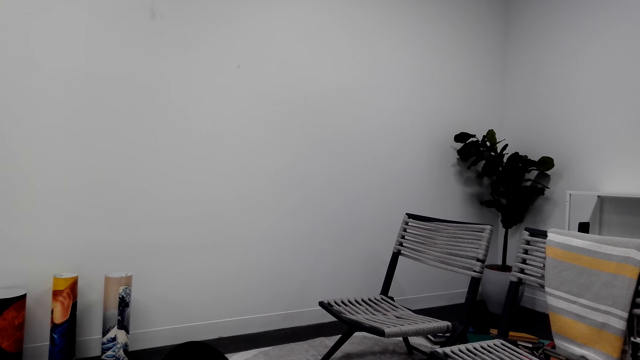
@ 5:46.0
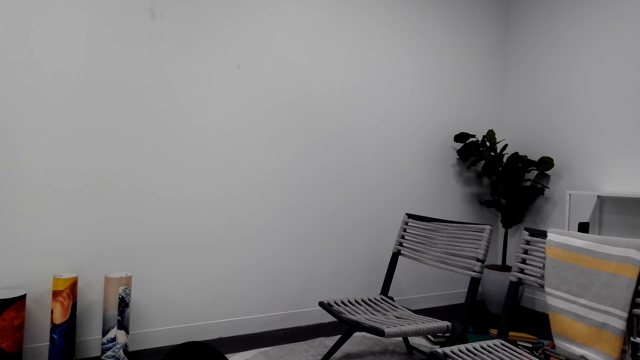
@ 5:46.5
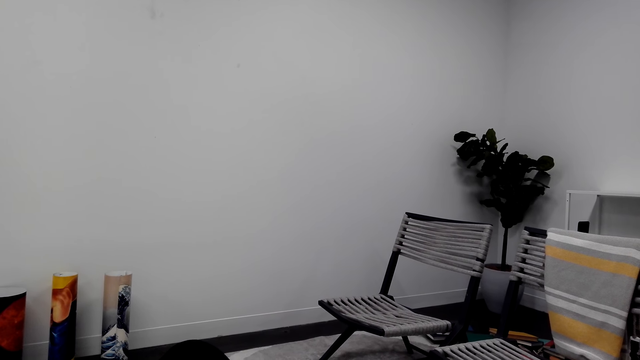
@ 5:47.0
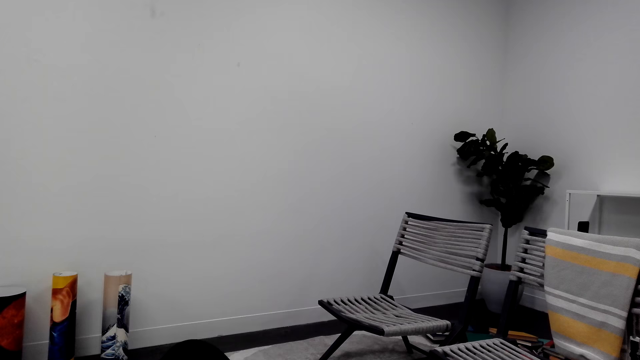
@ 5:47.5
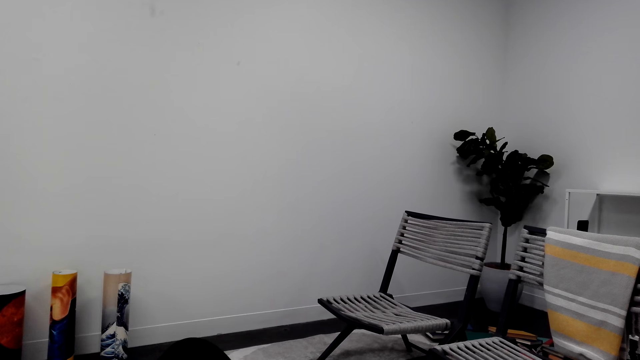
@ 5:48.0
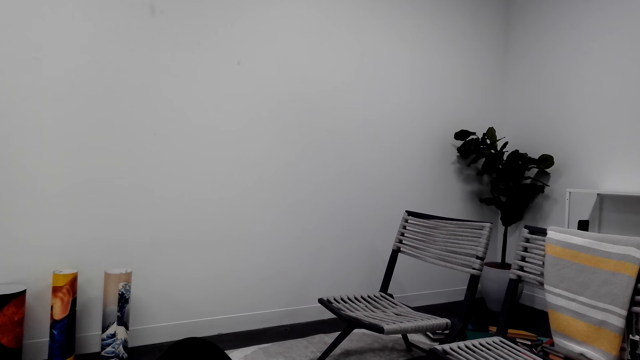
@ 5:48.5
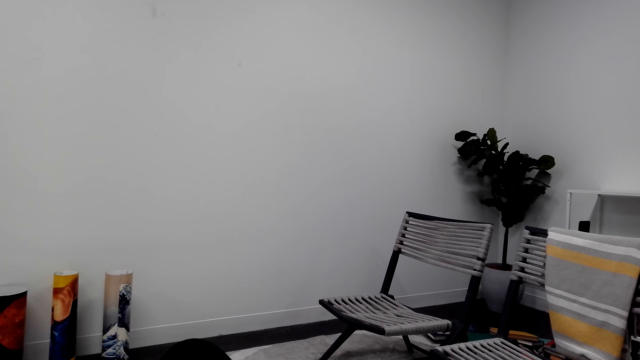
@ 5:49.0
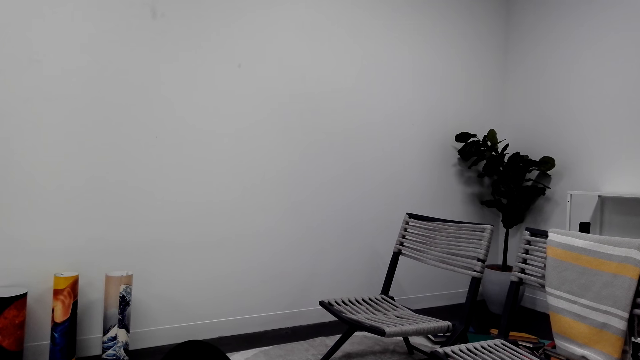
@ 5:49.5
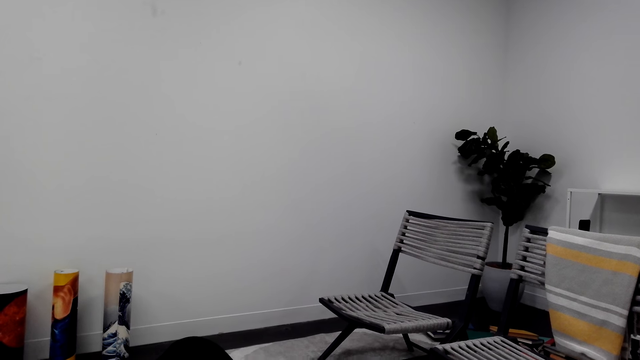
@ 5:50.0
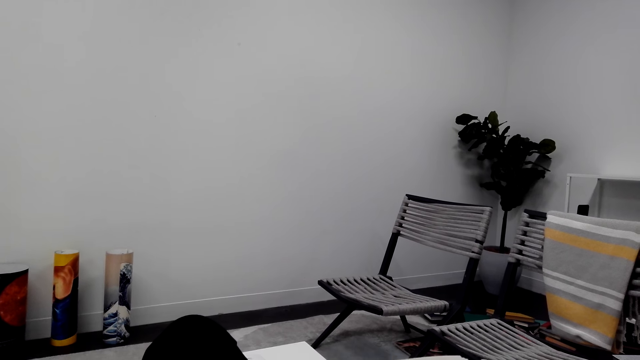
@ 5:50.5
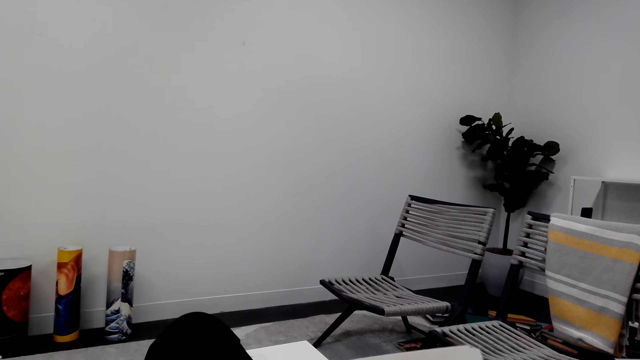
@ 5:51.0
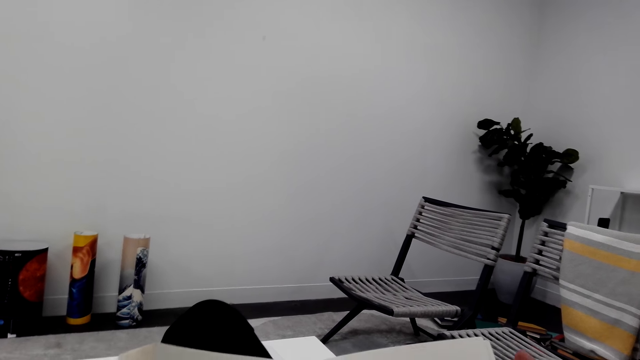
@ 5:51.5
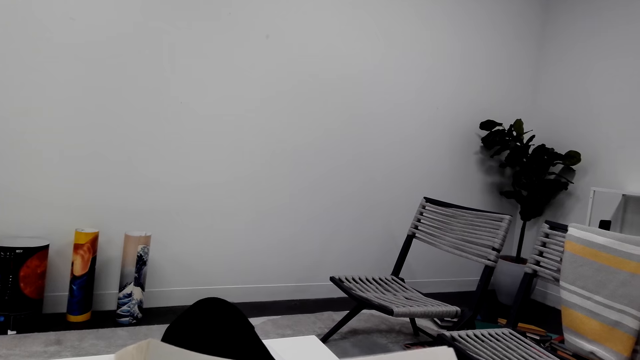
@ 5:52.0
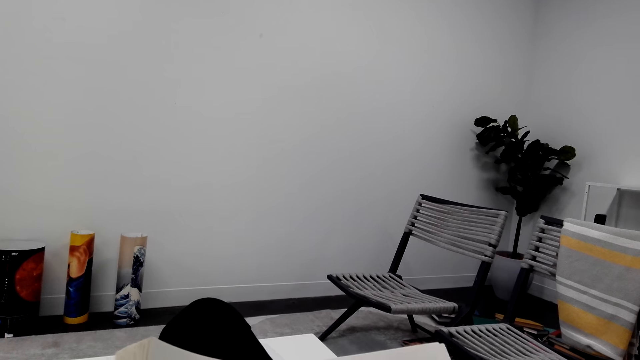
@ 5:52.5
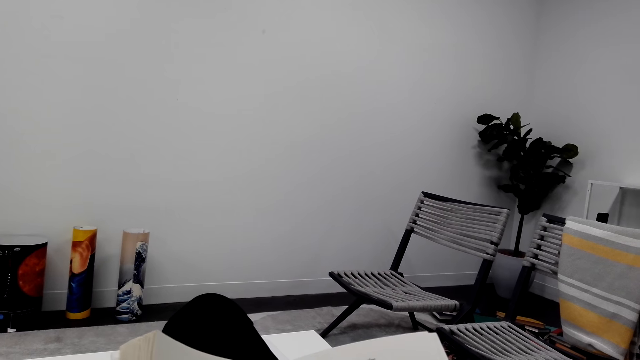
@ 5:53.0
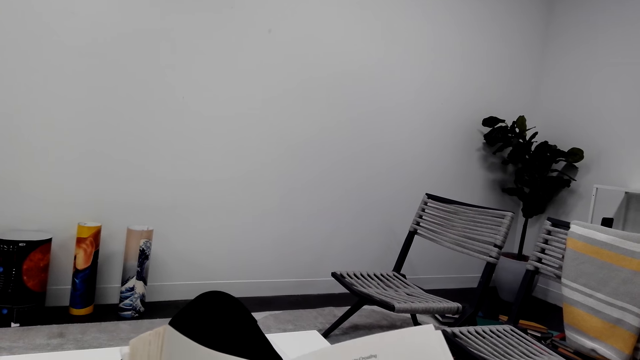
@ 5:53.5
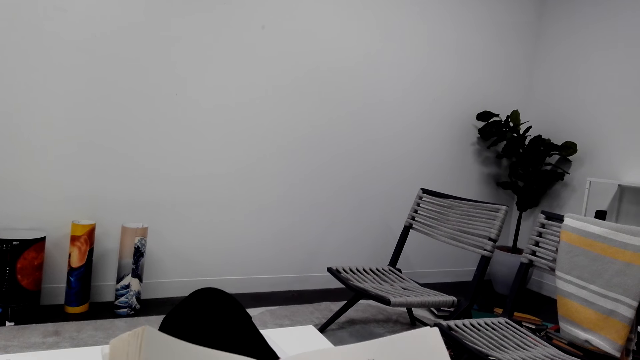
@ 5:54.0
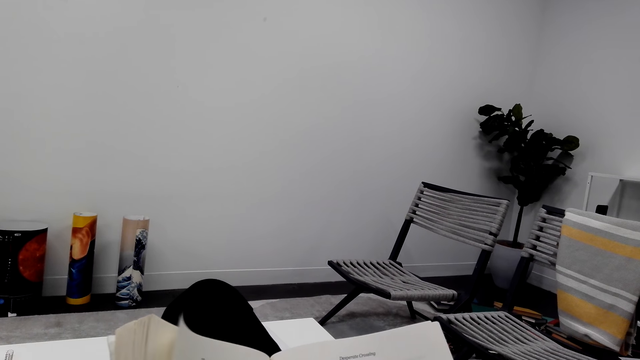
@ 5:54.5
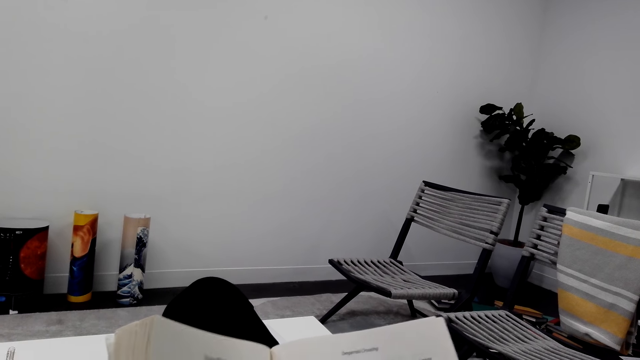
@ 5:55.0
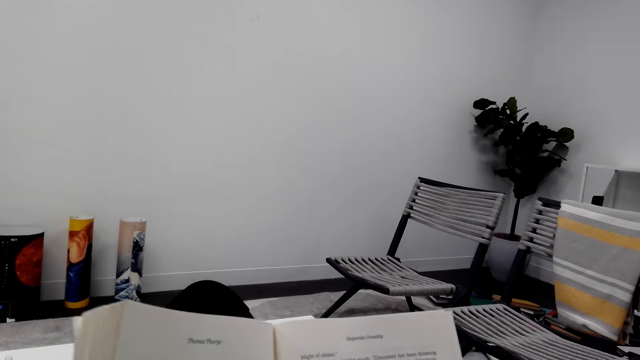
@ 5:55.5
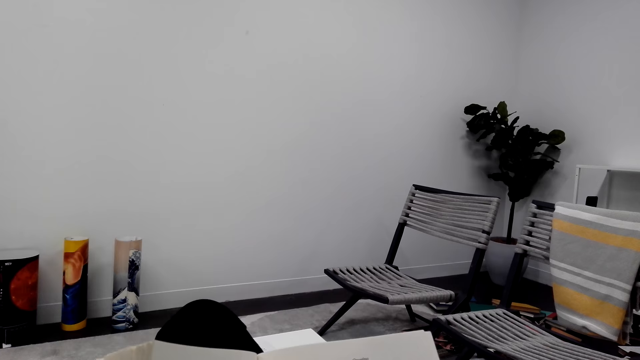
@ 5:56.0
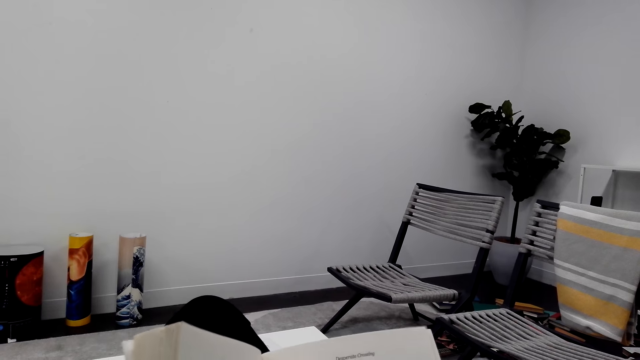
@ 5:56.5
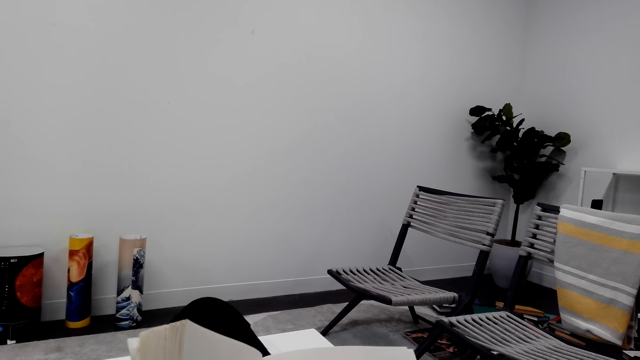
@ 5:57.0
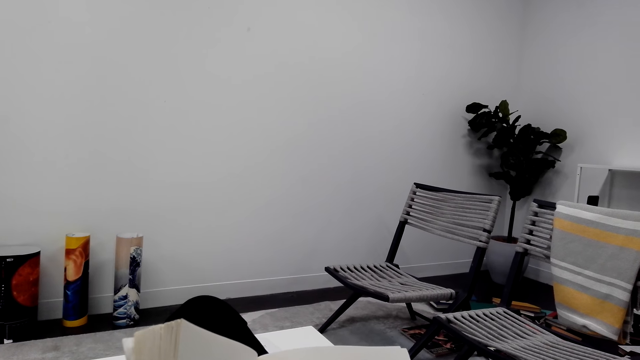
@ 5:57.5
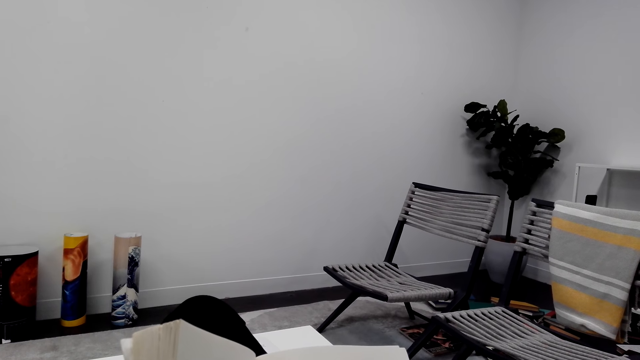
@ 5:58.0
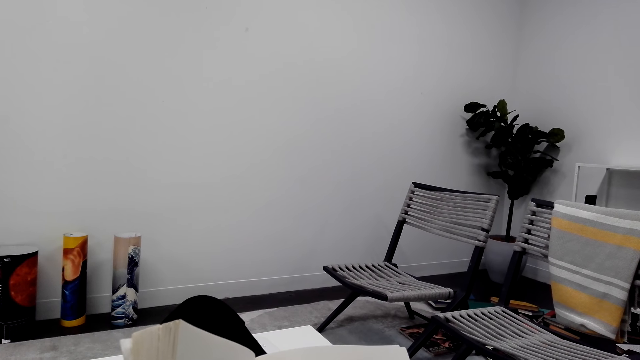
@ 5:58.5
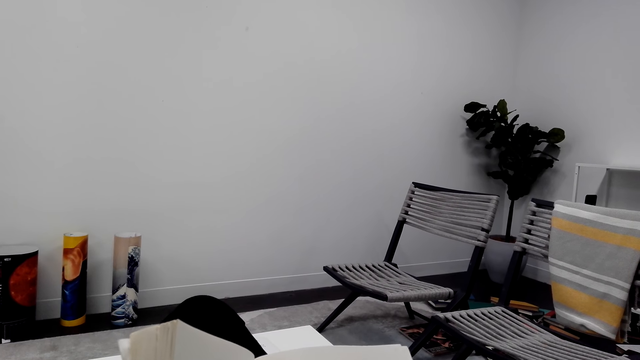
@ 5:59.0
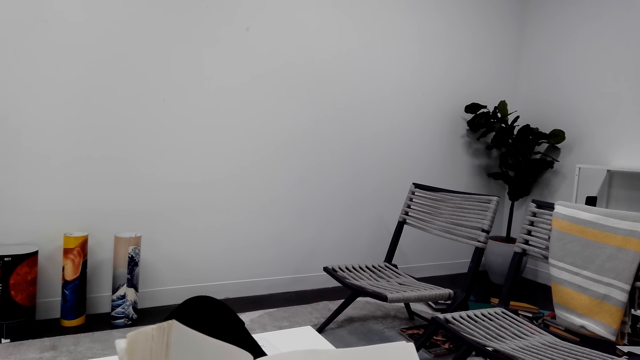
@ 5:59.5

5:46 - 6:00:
The camera wearer reads the novel. They hold the novel well. They read the novel.

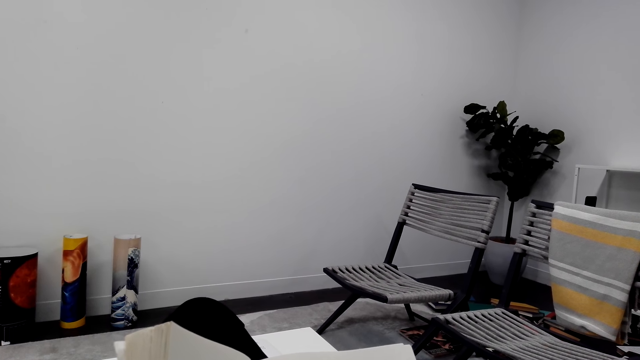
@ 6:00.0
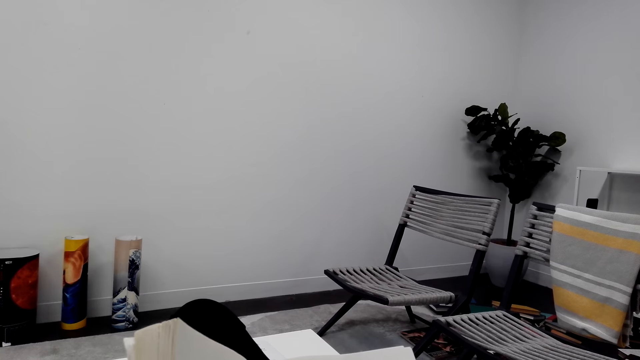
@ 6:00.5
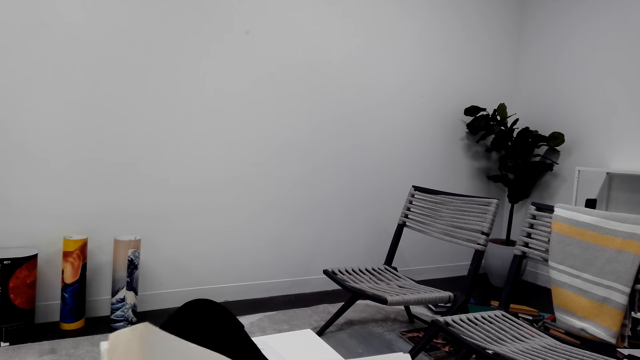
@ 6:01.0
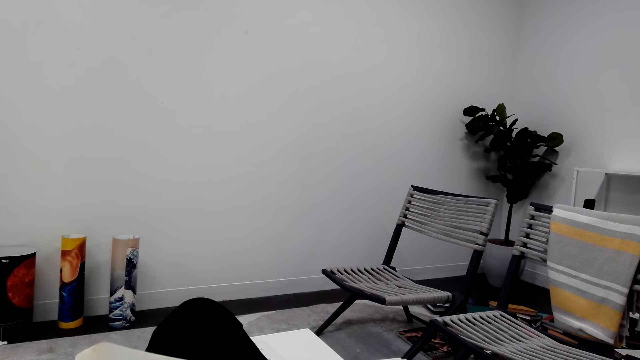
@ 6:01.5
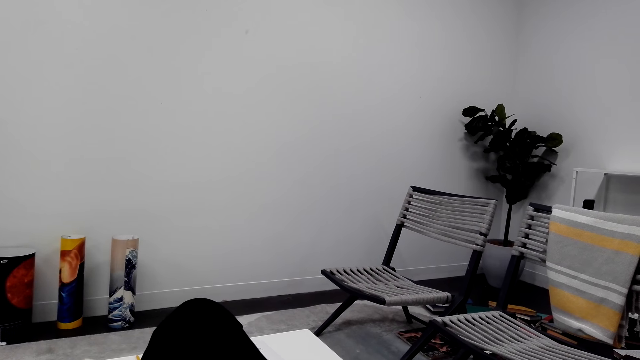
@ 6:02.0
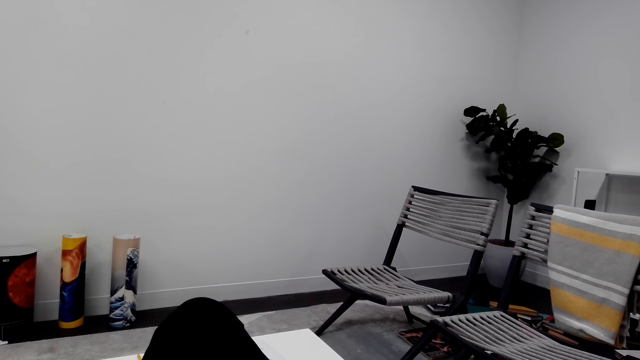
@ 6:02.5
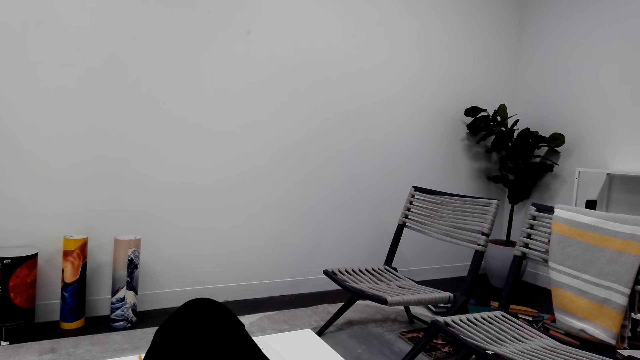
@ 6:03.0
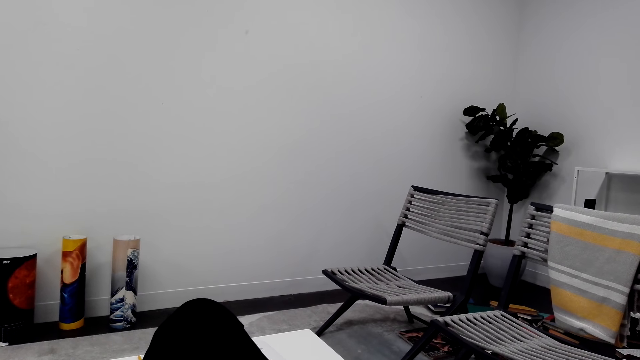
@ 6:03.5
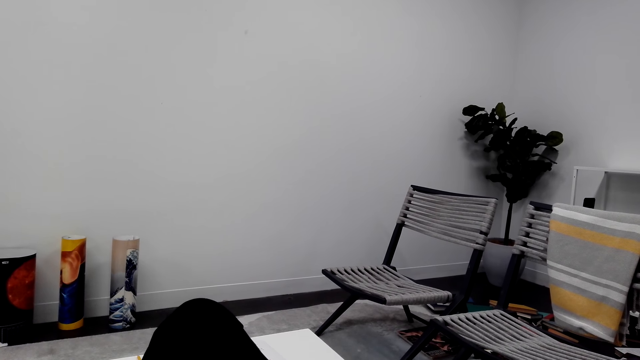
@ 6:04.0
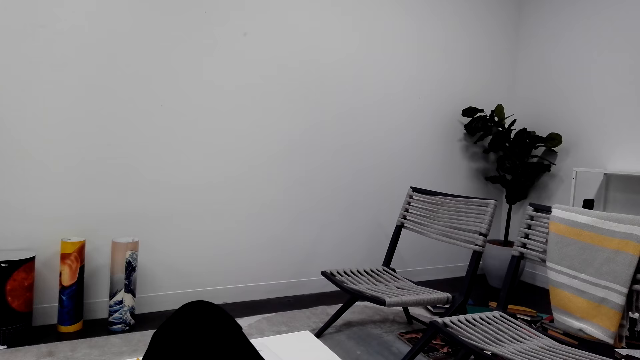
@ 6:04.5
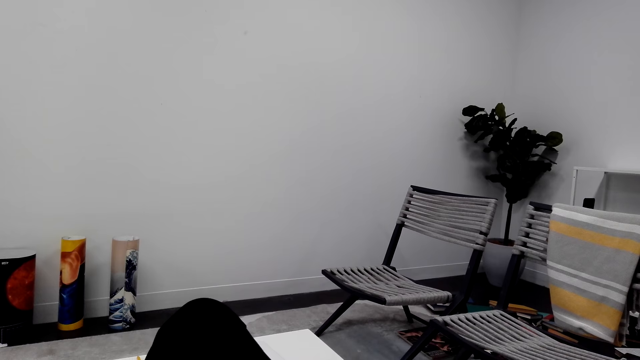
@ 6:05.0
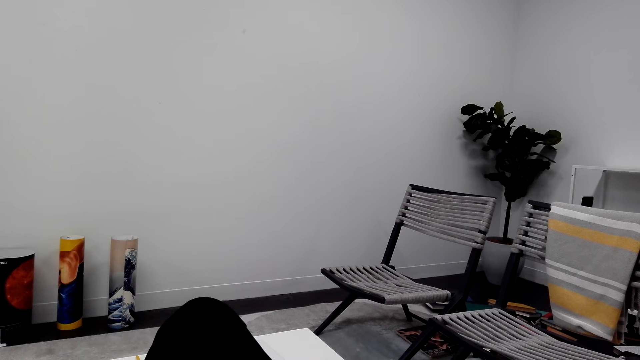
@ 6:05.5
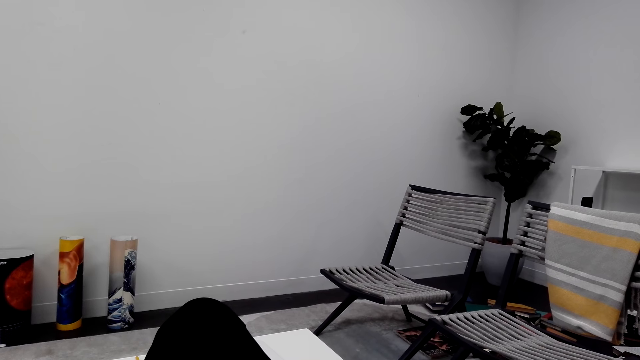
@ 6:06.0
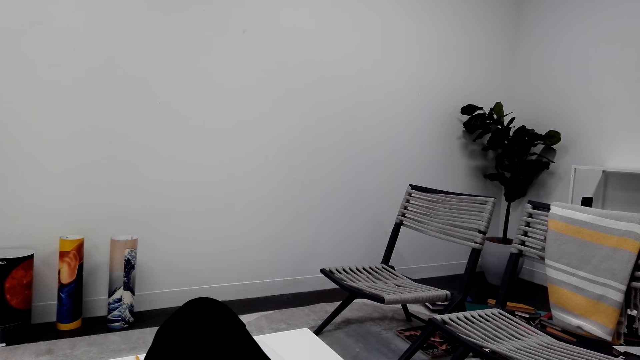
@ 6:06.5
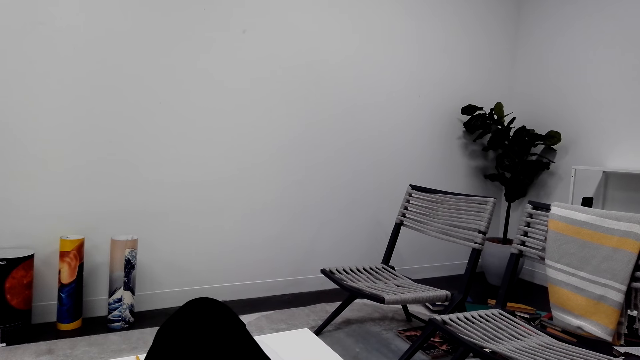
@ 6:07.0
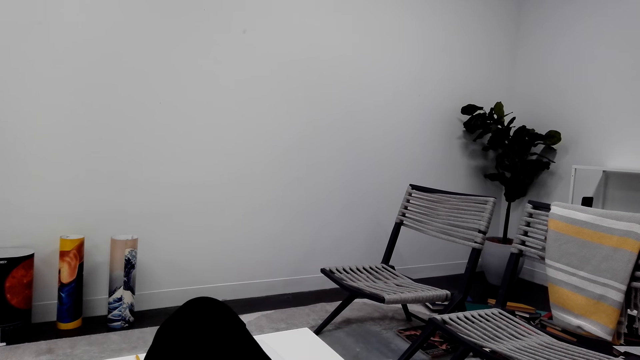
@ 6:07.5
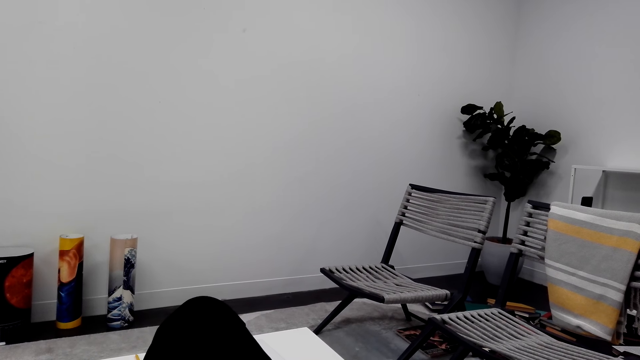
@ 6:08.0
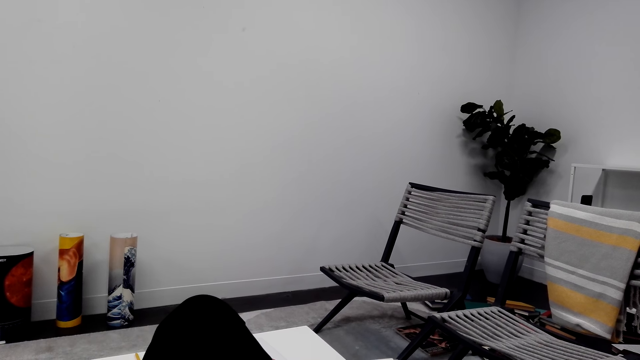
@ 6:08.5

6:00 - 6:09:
The camera wearer holds the novel well. They read the novel.
